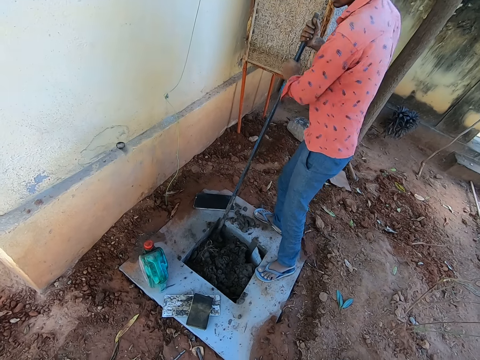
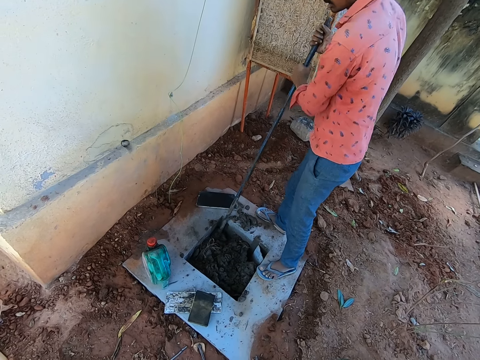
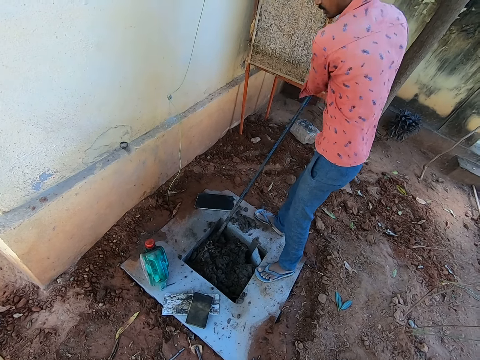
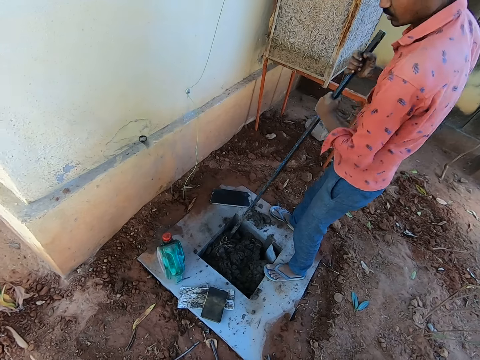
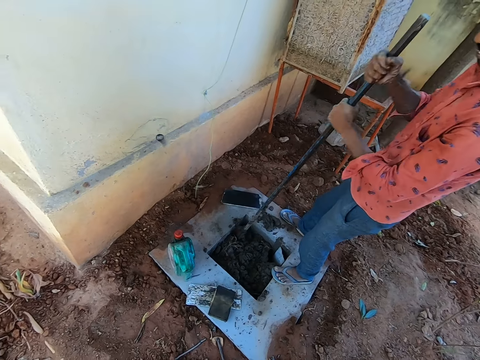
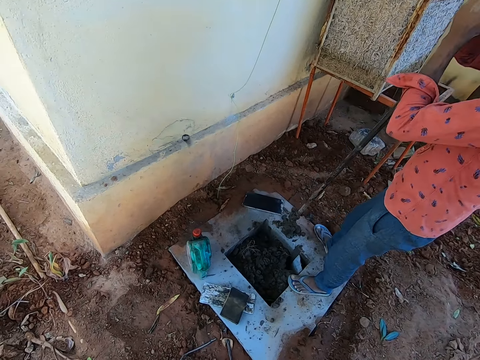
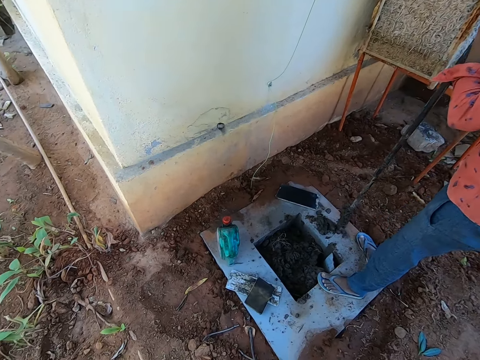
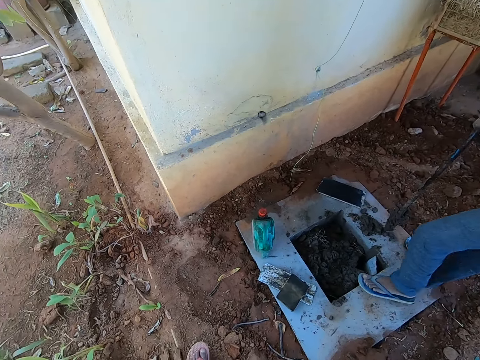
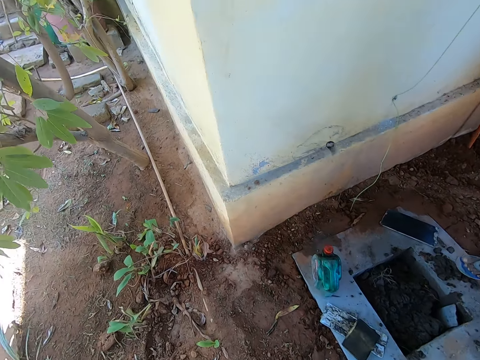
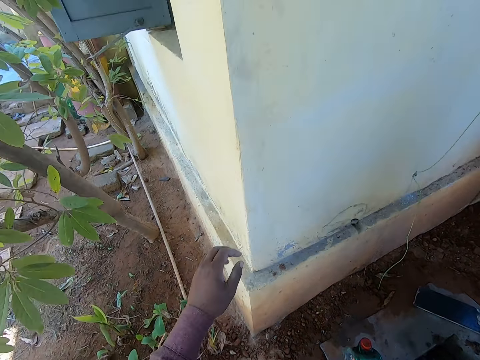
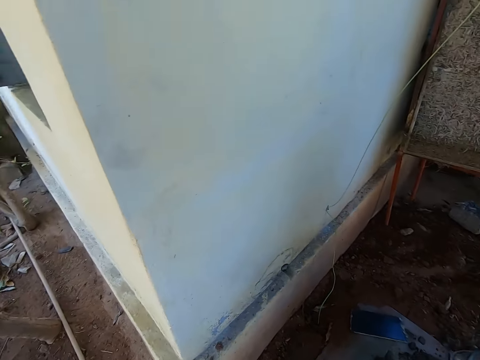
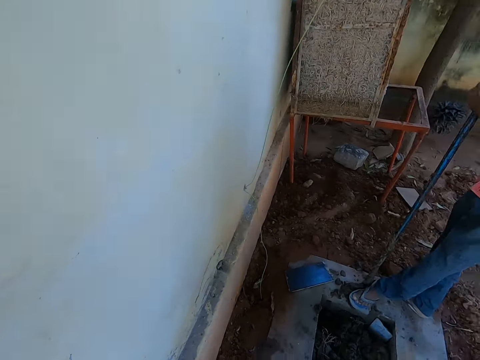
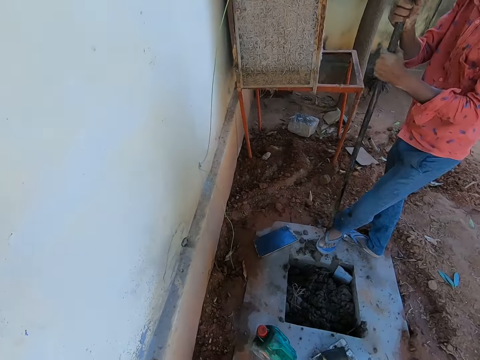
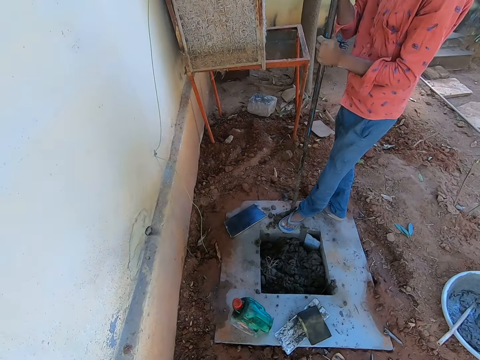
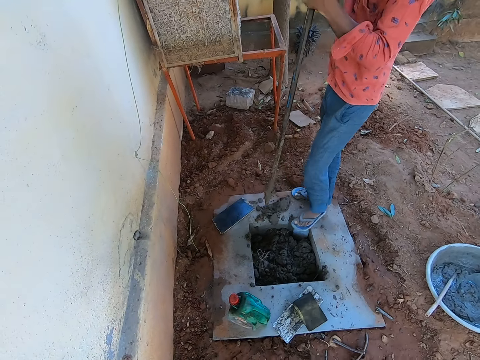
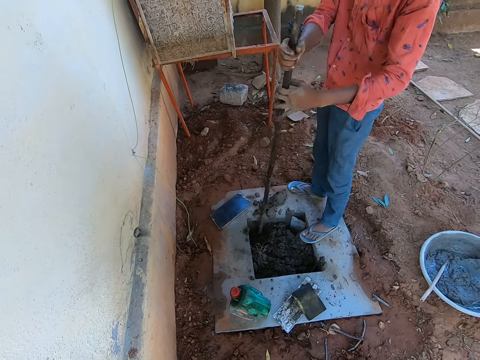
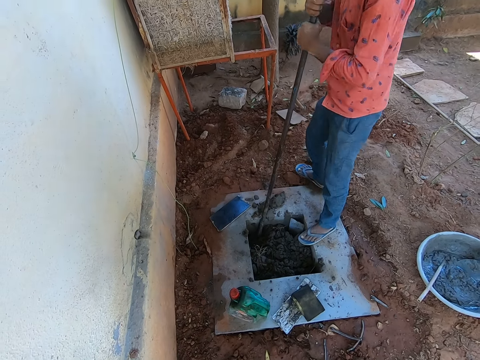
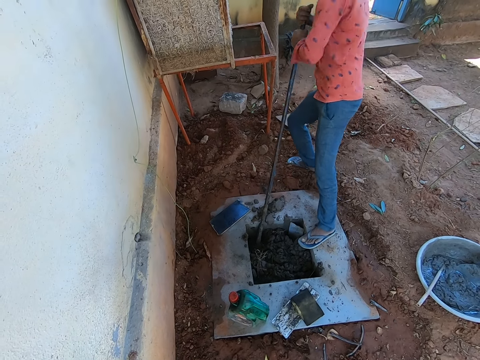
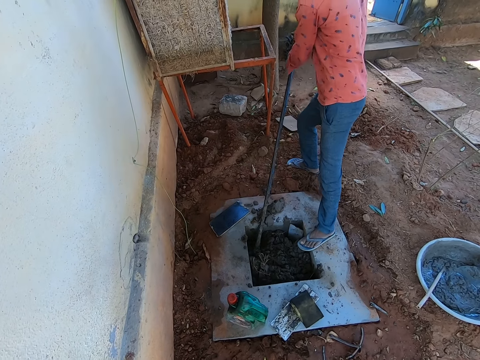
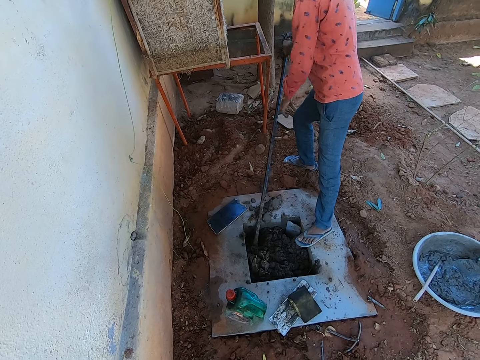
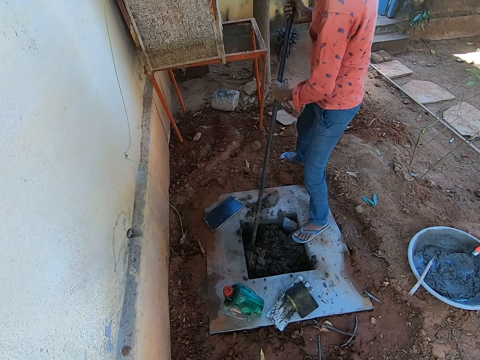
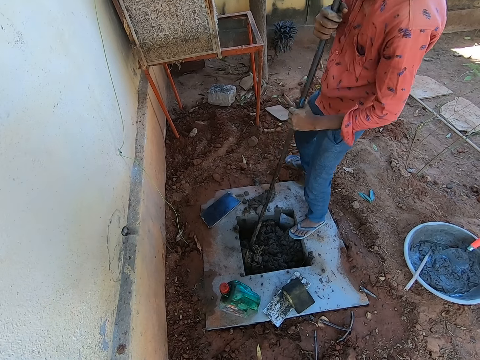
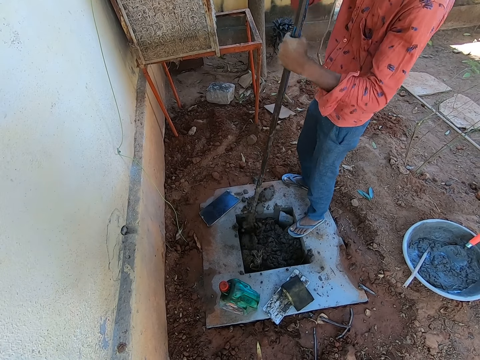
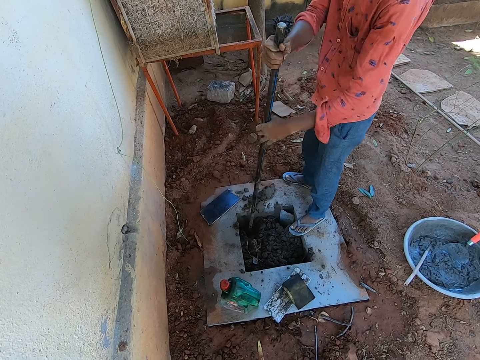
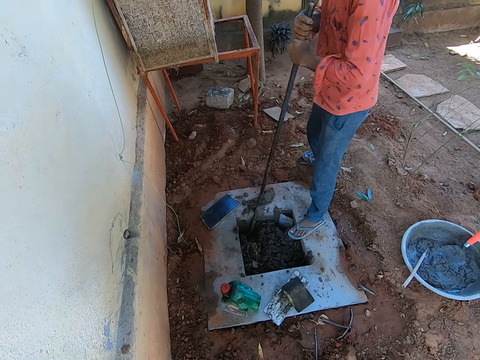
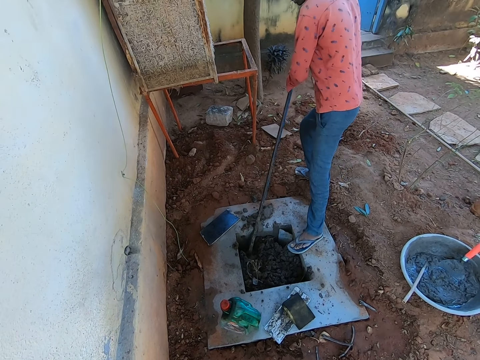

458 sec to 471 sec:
The camera wearer moves to the wall. They move a hand forward. They look around. A man removes mortar from the crowbar with his leg. He places the crowbar in the mortar. He moves the mortar with the crowbar.

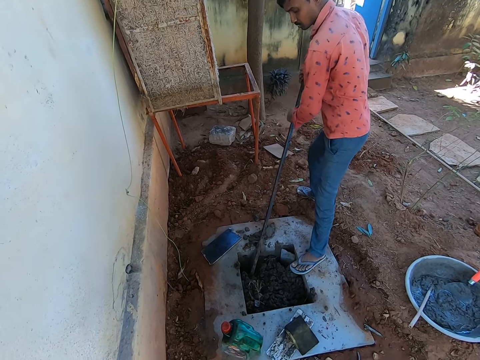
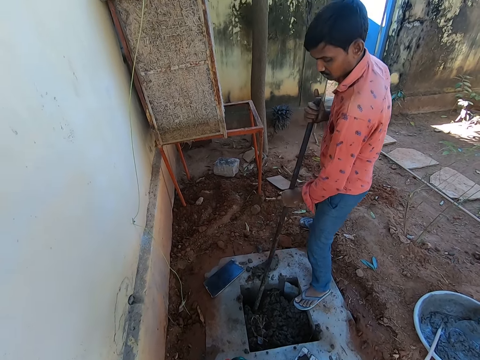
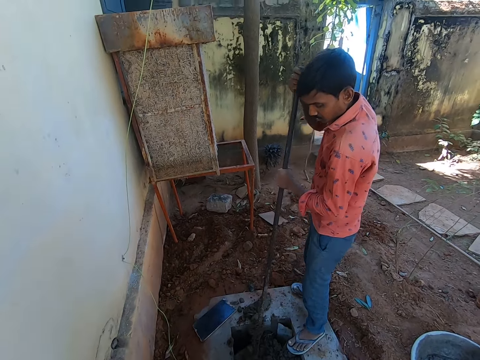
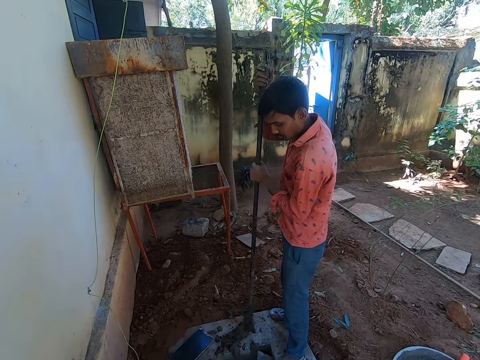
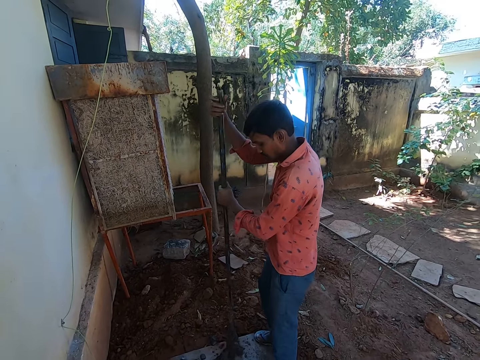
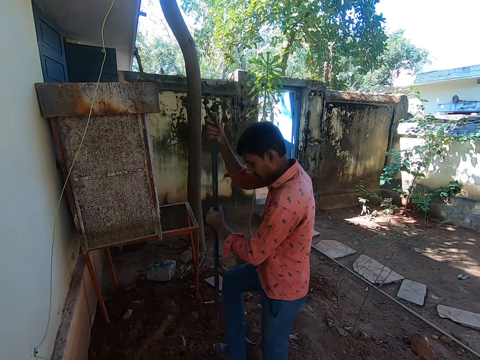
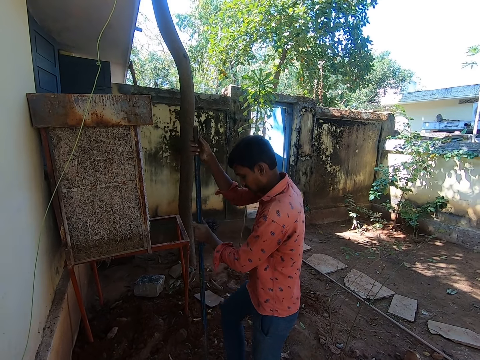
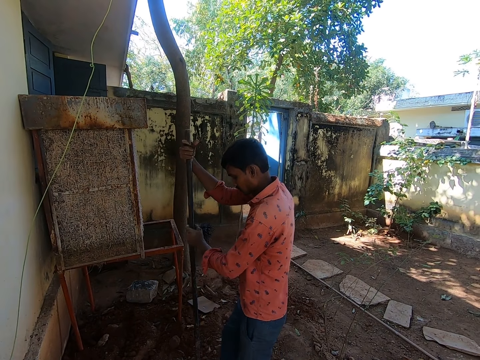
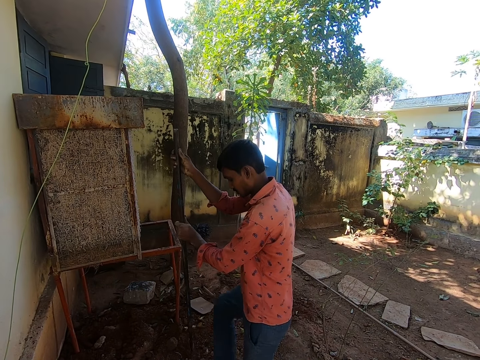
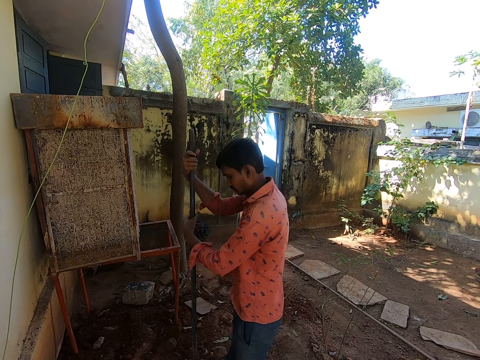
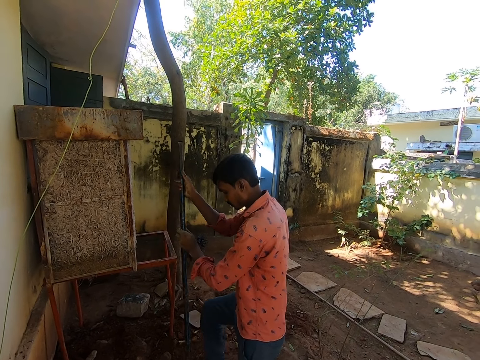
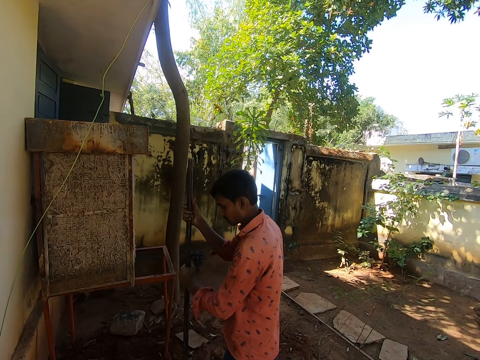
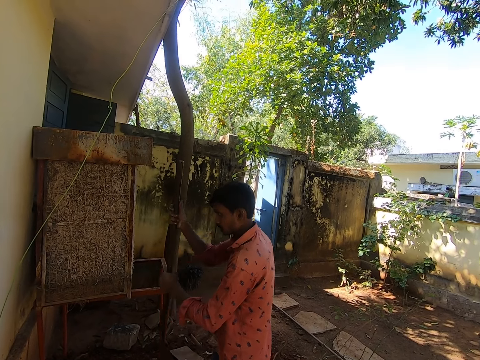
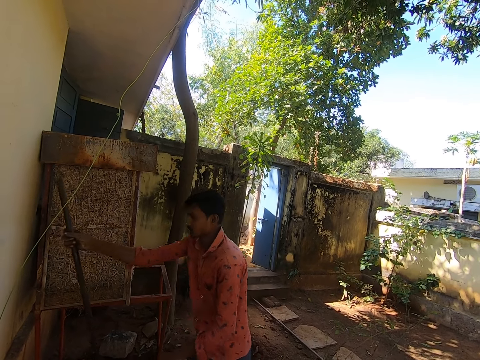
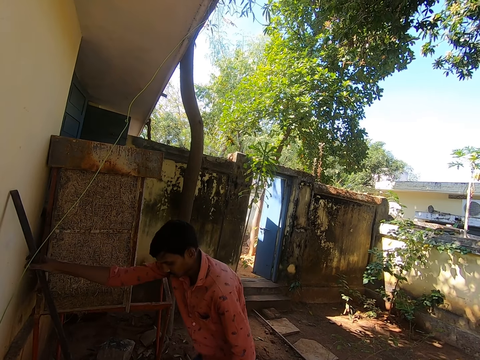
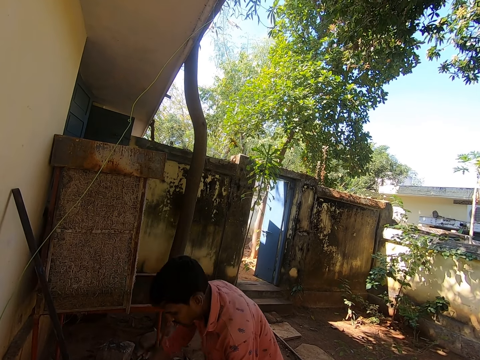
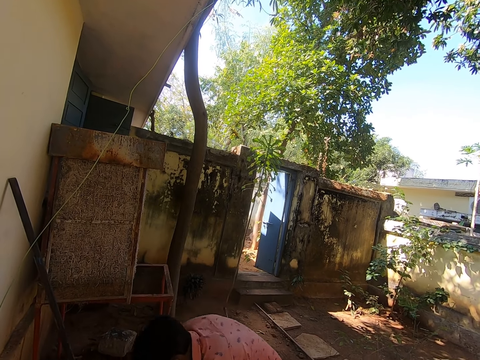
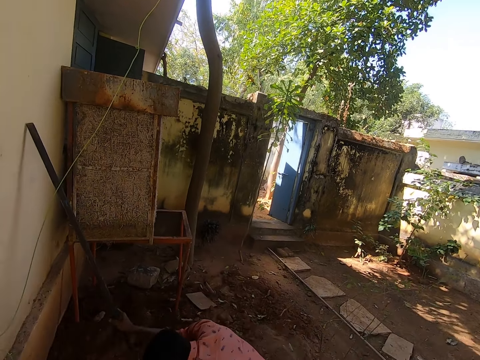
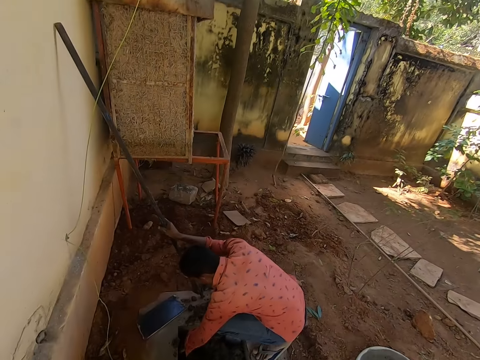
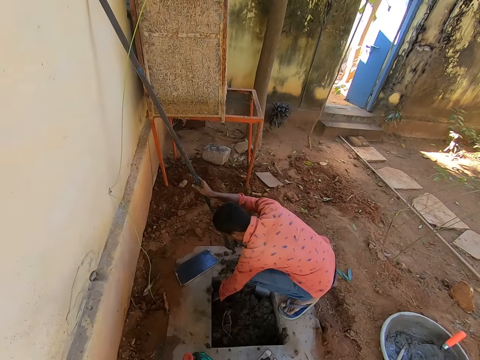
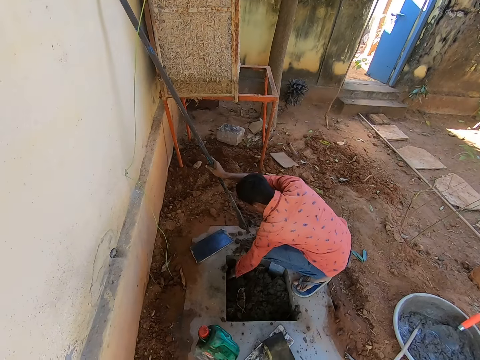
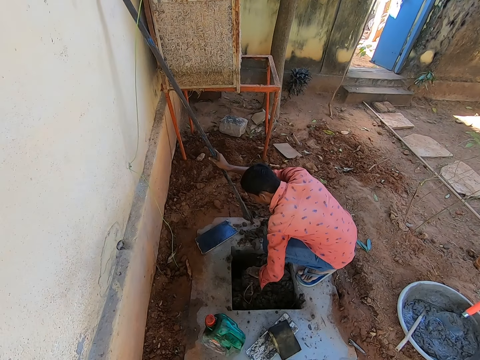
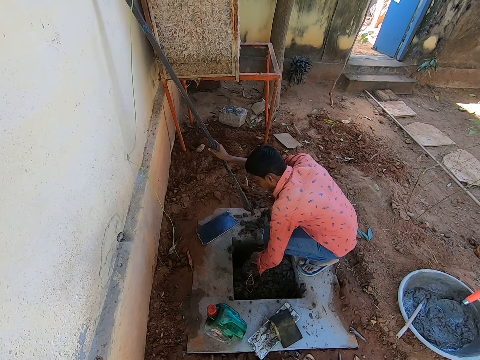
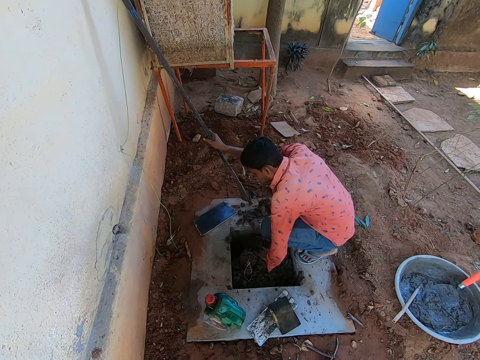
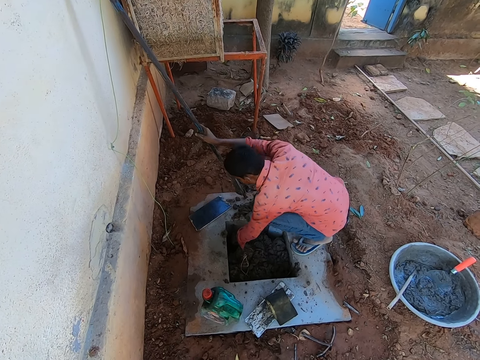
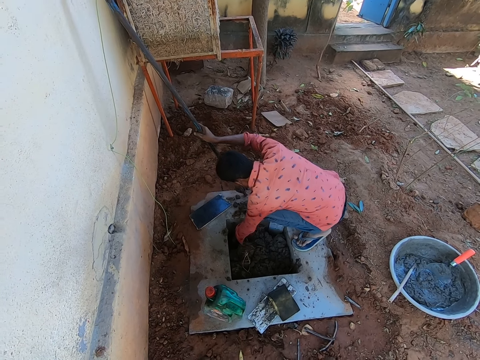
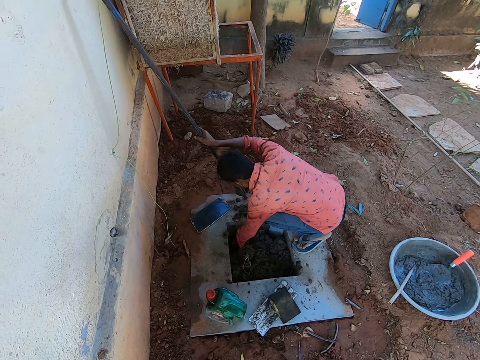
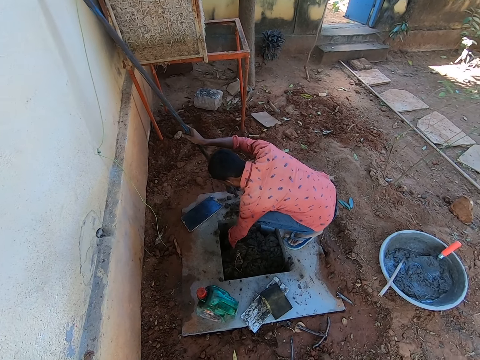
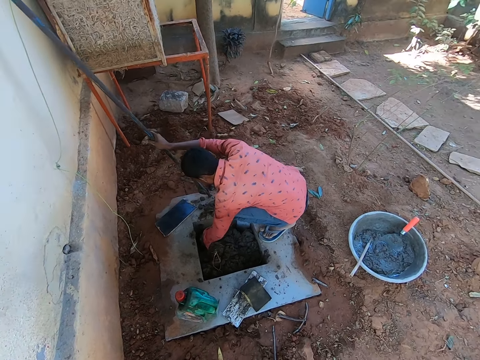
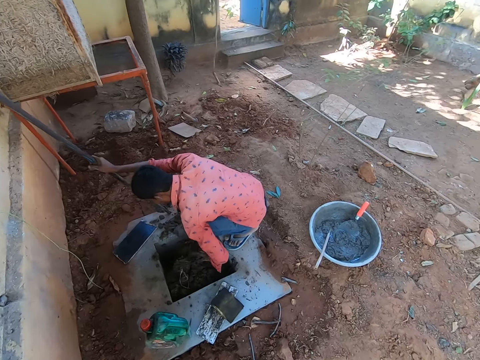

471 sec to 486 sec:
A man removes mortar from the crowbar with his leg. He places the crowbar on the wall. He touches the mortar.
